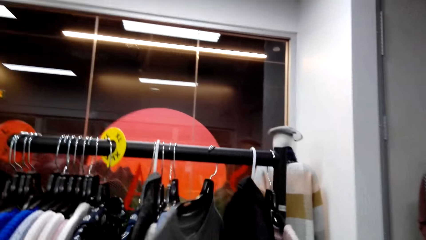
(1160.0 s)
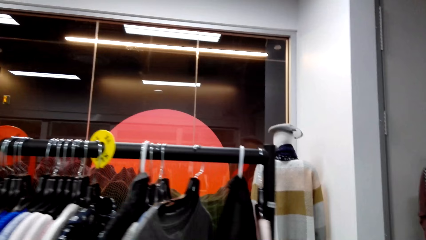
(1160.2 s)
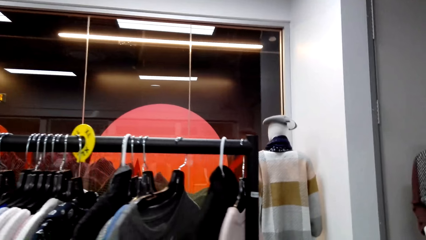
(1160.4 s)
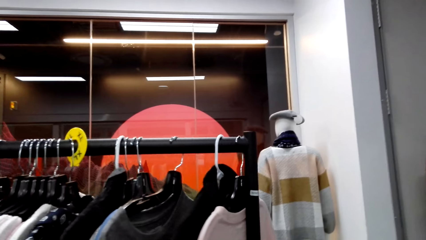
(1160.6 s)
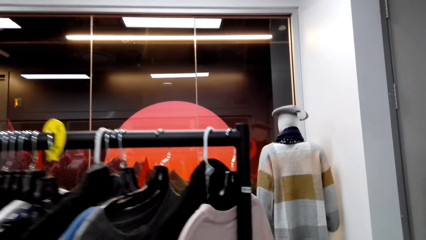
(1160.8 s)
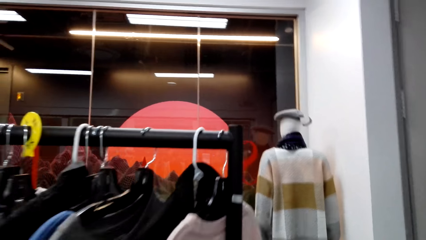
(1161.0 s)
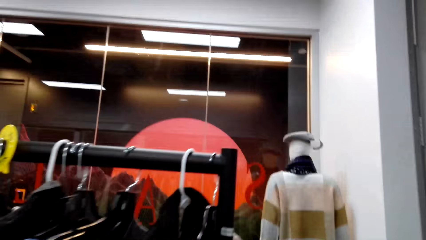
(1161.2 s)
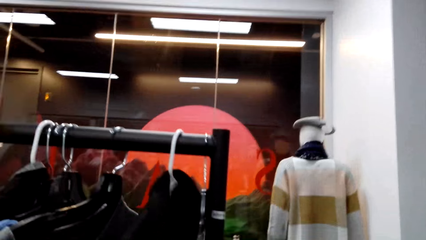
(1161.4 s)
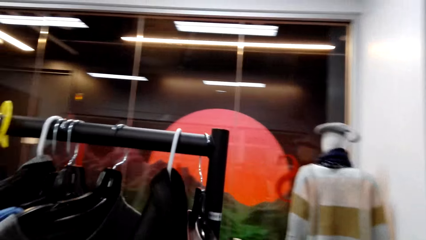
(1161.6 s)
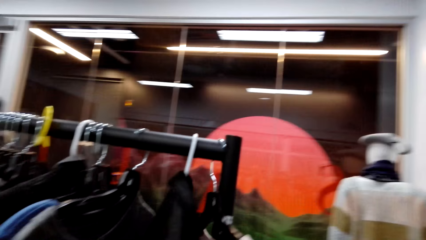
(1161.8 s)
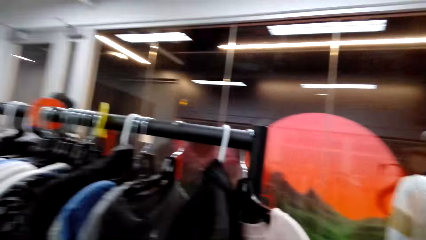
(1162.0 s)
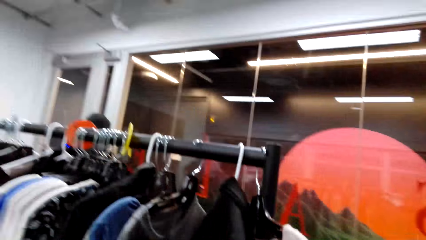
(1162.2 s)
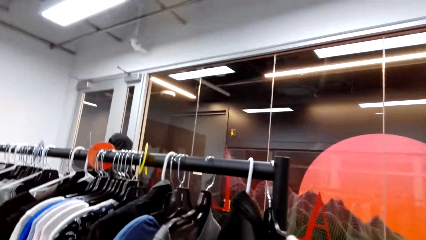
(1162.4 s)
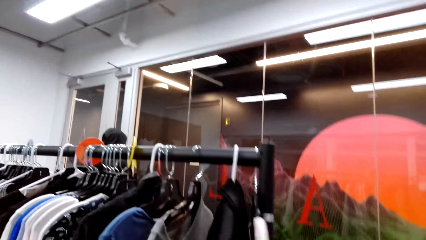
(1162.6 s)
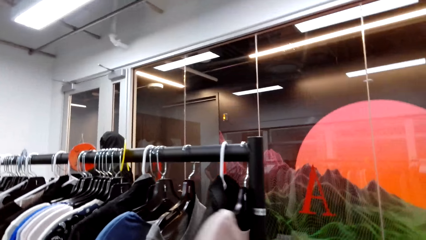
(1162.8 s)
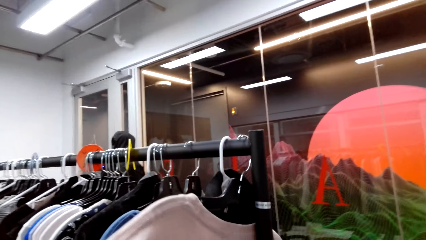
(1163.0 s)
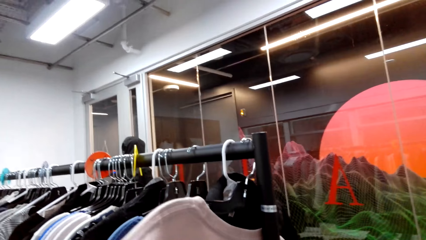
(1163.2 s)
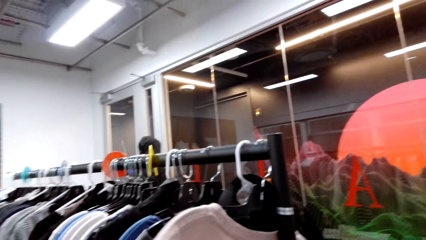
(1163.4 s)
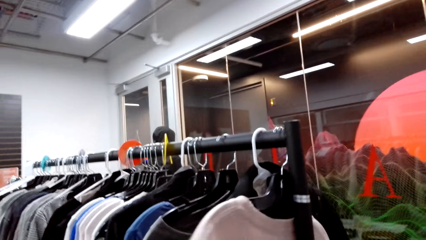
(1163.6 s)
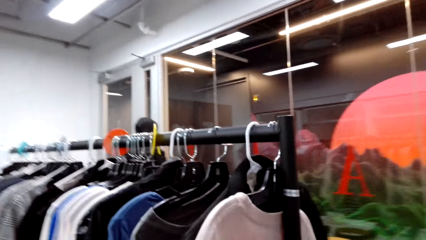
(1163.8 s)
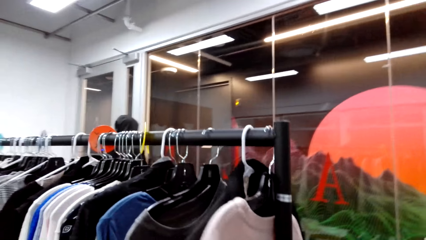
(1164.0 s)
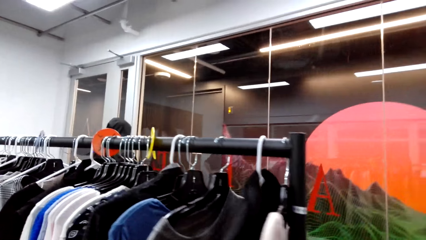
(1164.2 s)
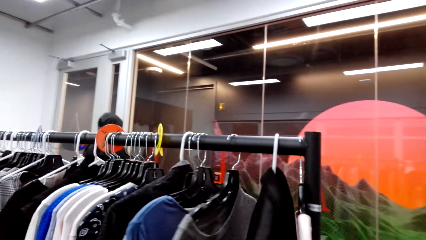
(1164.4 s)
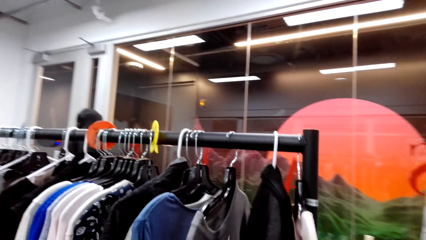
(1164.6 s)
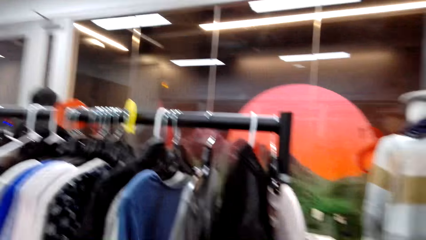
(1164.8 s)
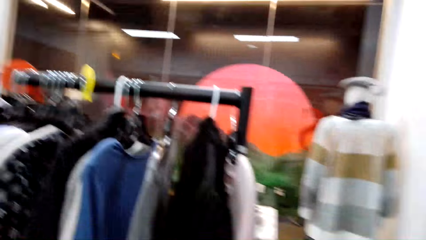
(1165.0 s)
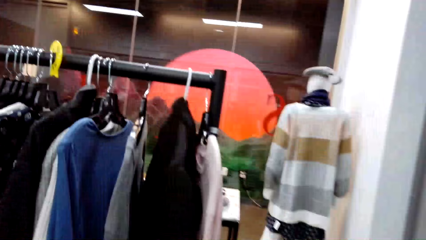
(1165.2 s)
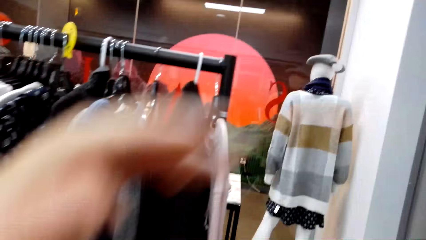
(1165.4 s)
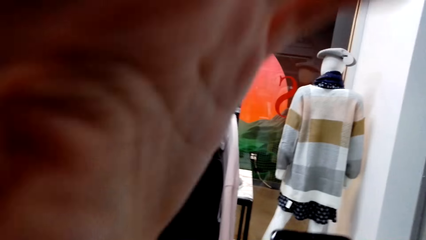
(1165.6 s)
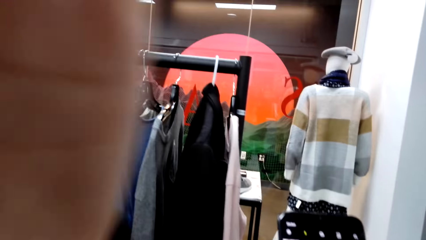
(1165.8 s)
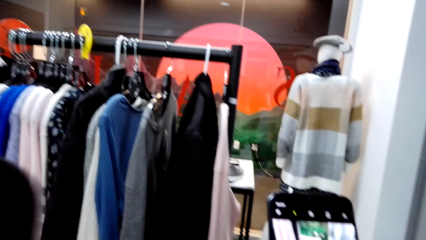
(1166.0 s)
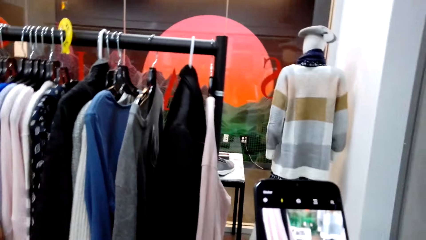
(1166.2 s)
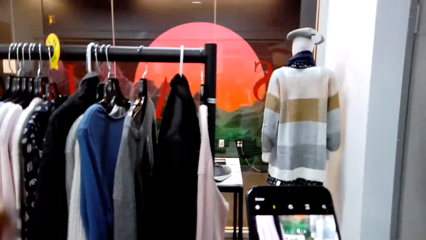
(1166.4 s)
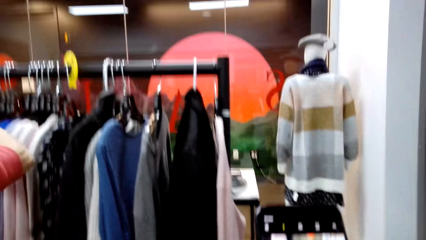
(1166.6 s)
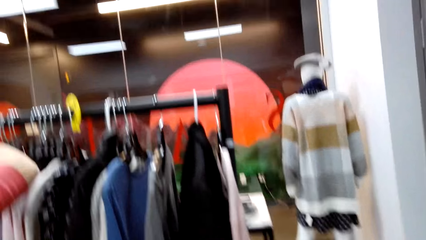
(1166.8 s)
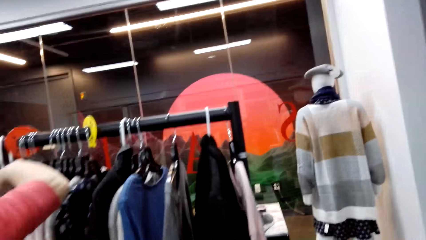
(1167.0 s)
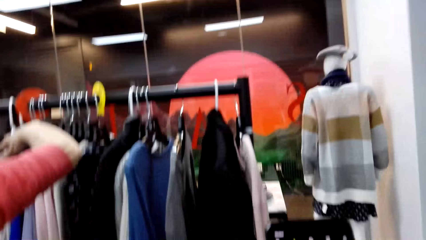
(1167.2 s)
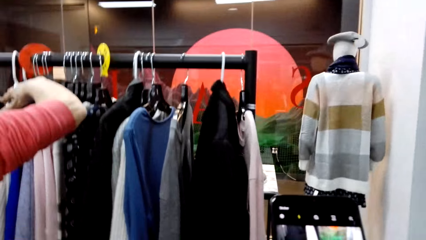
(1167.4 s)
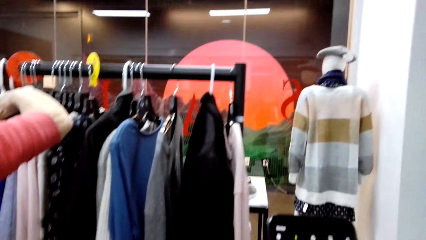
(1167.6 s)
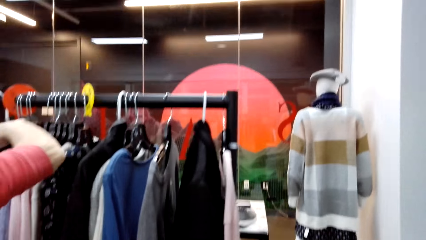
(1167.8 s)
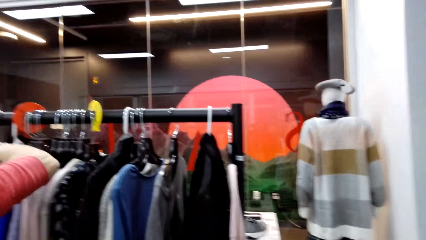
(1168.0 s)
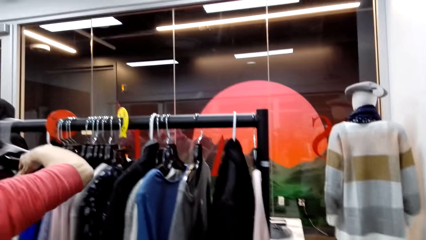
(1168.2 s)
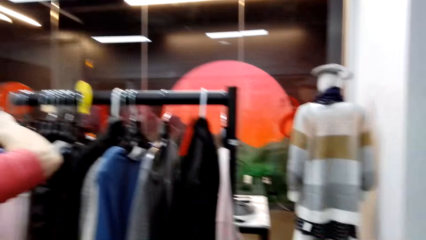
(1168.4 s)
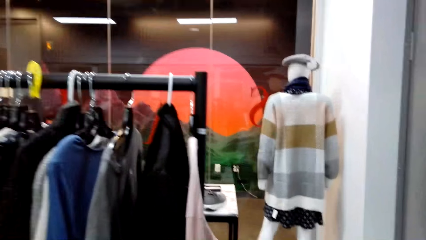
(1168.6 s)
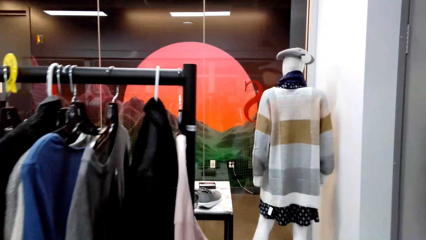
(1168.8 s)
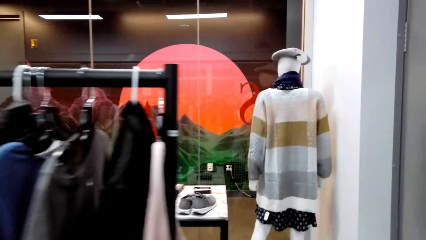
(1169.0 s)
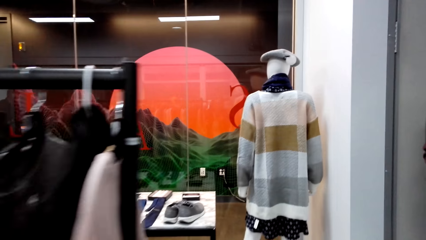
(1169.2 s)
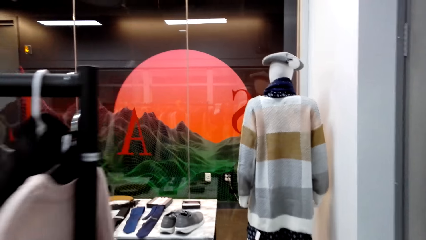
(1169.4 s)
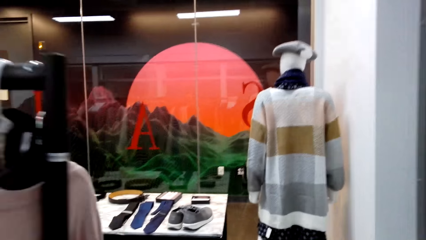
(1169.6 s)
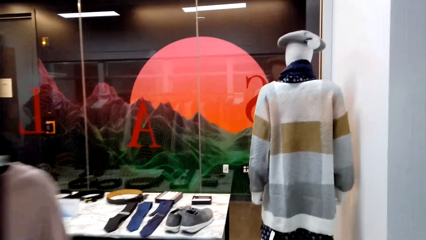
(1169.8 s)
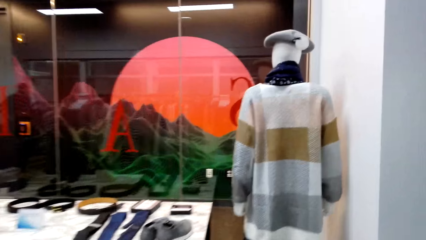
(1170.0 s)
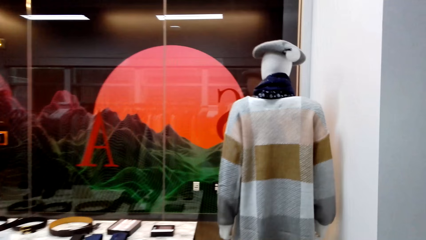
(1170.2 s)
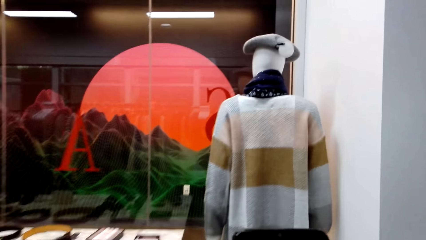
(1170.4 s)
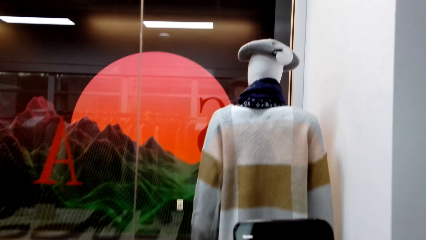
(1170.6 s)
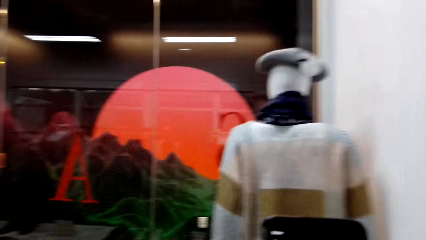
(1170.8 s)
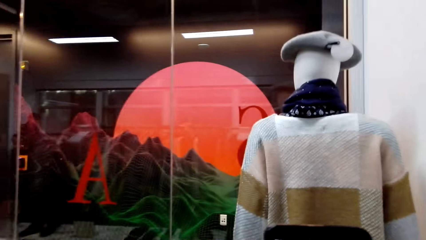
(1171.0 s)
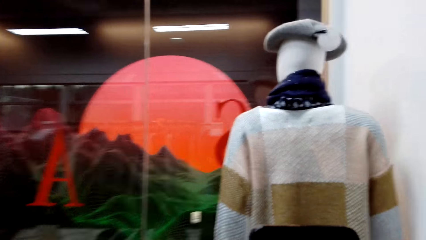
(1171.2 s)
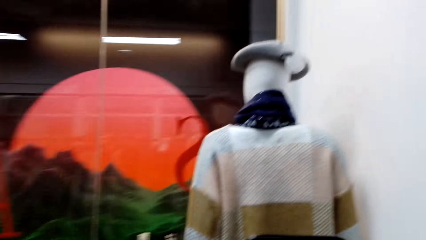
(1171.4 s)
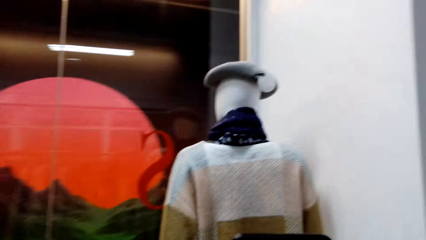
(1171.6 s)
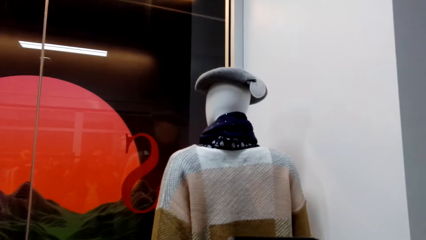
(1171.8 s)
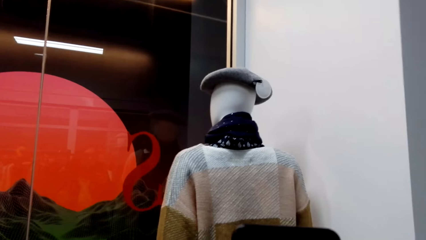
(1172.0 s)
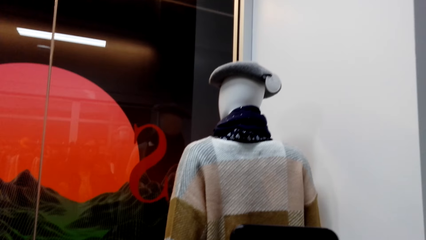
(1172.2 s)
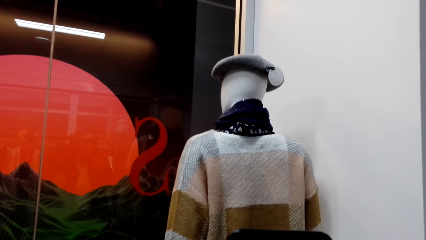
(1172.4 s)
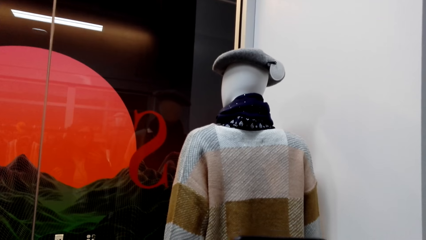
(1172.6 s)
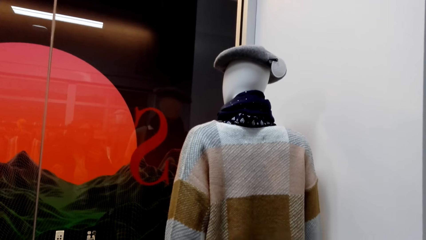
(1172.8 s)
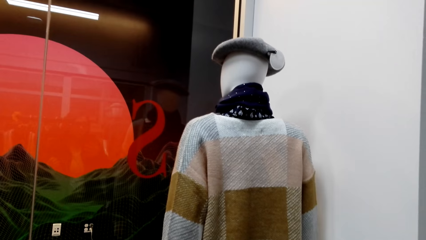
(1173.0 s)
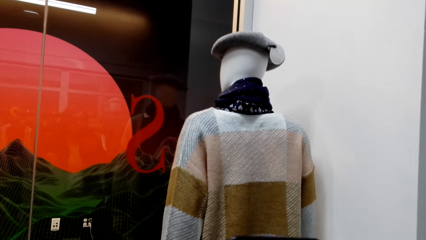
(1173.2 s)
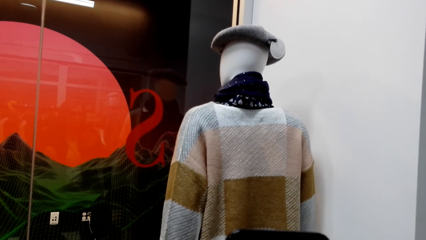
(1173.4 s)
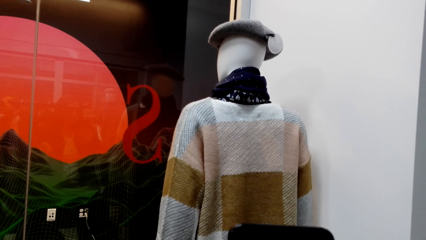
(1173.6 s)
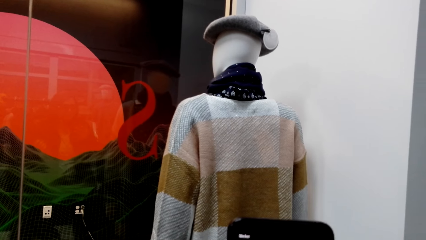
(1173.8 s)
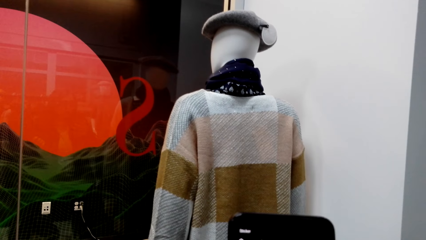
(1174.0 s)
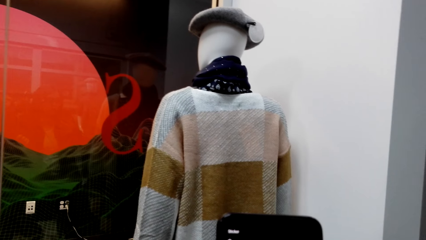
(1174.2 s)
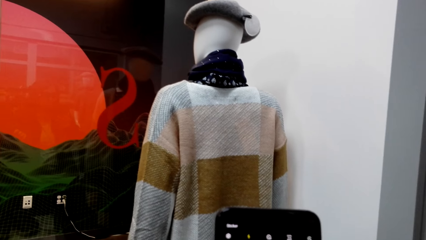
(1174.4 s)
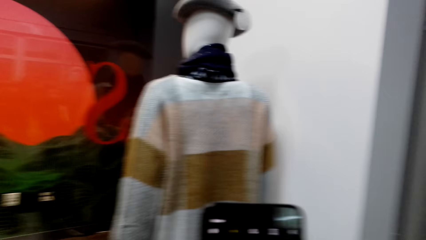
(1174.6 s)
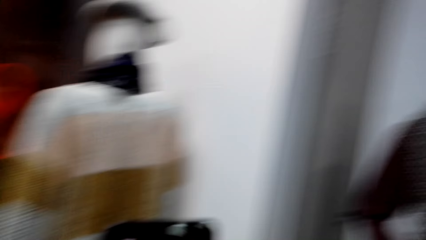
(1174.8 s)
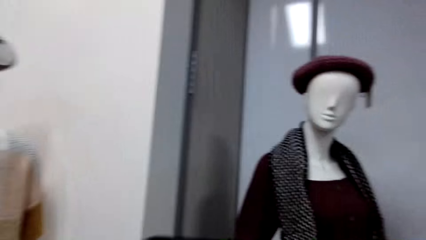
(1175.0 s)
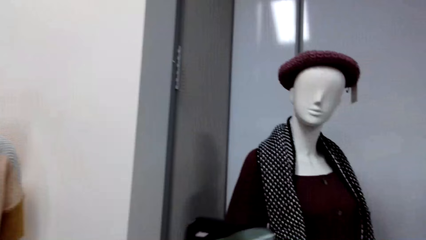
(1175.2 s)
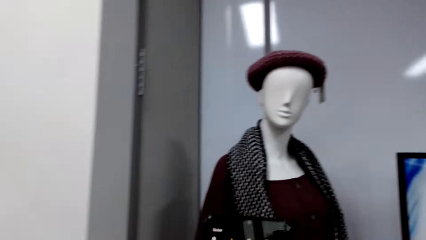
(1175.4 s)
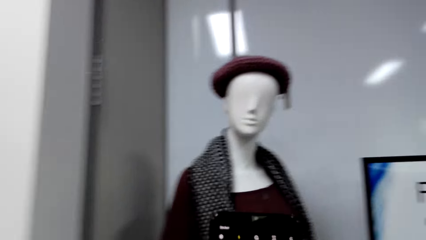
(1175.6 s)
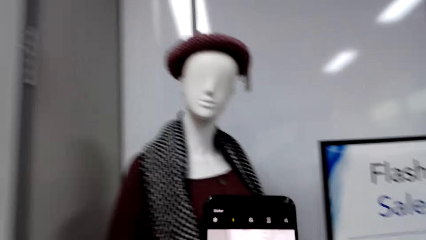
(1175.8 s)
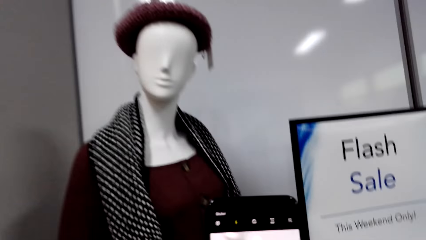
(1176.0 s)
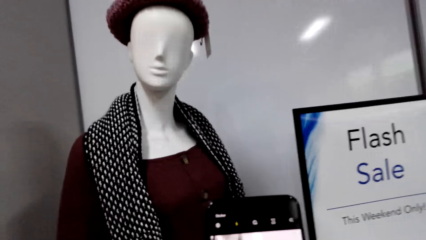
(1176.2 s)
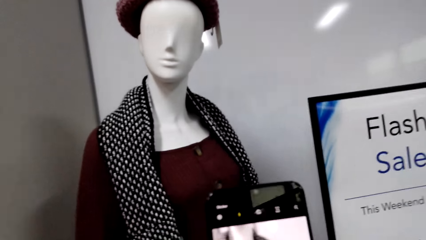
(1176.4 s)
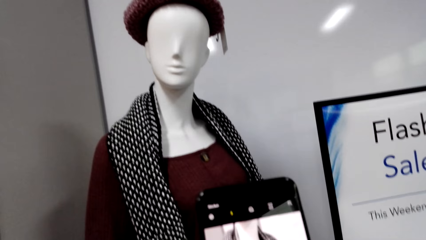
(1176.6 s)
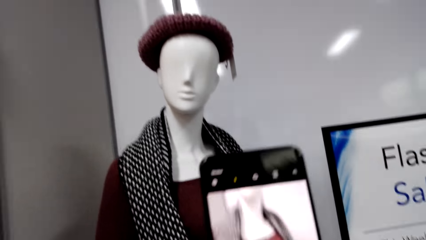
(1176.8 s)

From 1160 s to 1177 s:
The camera wearer looks at the clothes on the clothing rack. They move the left hand. A lady looks at the clothes on the clothing rack. The camera wearer walks. They look at a sweater on a mannequin. They look at a phone. They look around the clothes store. They look at another mannequin.
